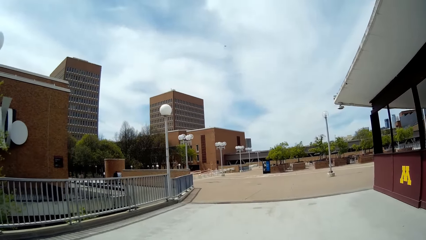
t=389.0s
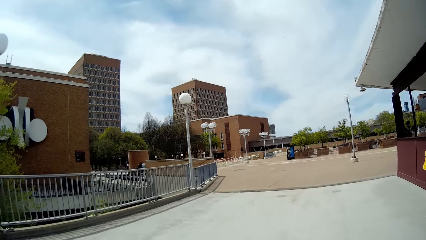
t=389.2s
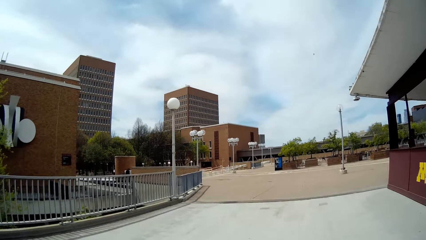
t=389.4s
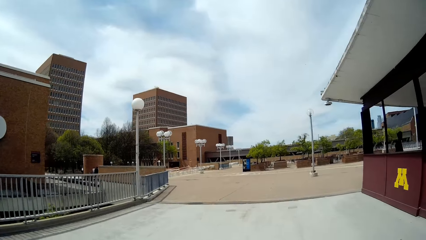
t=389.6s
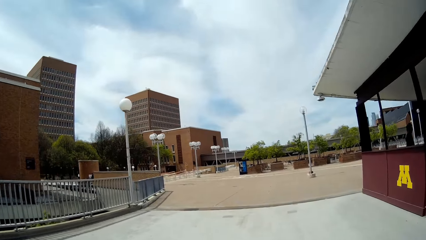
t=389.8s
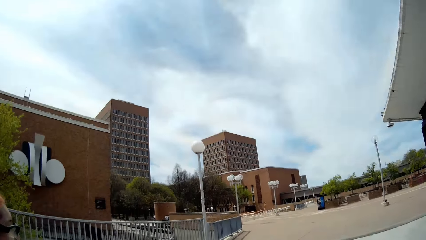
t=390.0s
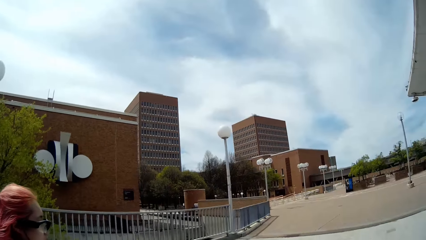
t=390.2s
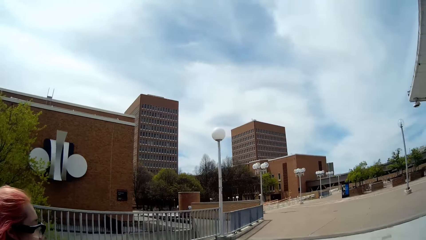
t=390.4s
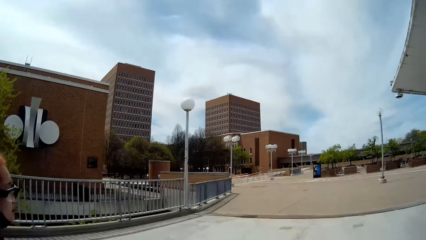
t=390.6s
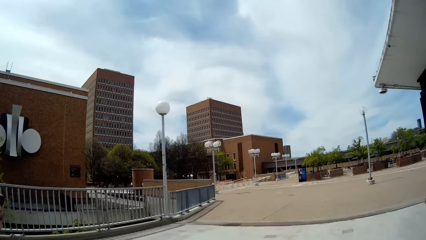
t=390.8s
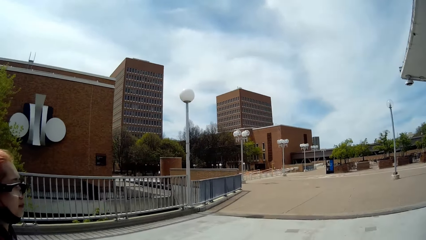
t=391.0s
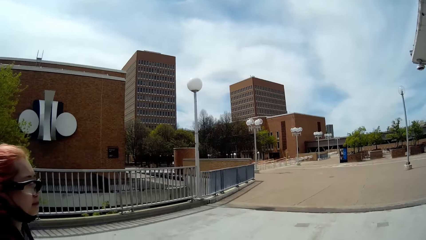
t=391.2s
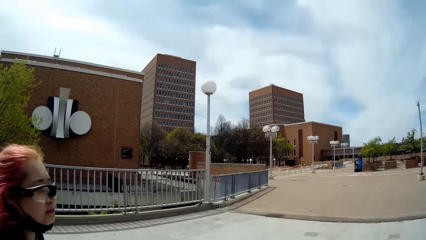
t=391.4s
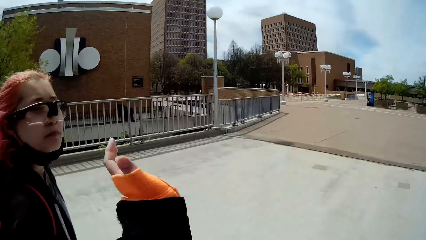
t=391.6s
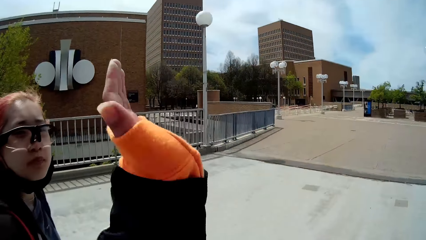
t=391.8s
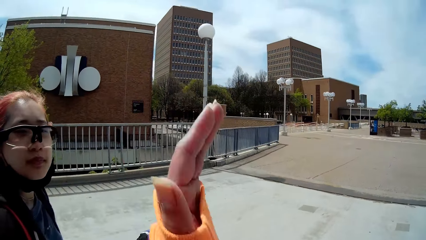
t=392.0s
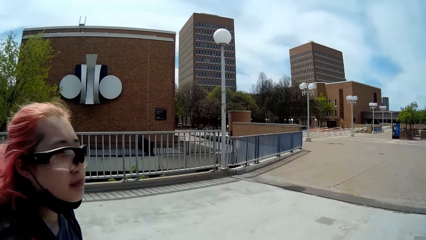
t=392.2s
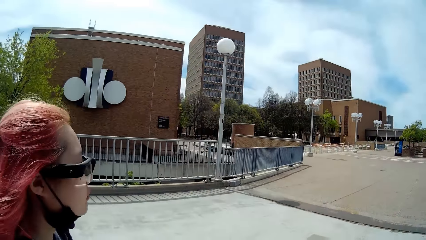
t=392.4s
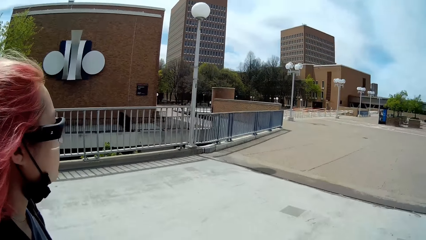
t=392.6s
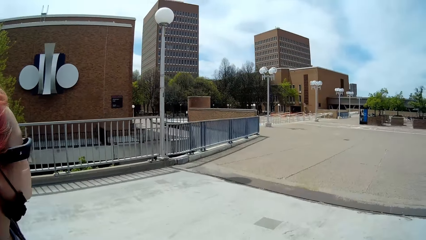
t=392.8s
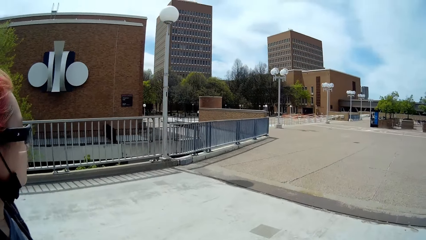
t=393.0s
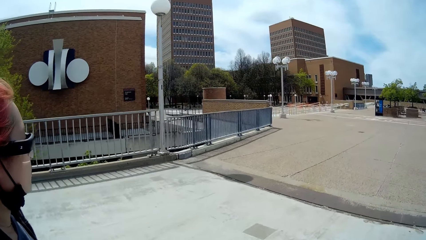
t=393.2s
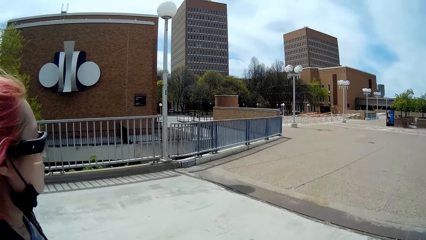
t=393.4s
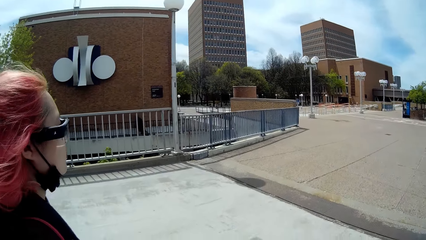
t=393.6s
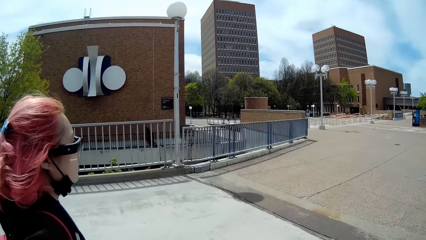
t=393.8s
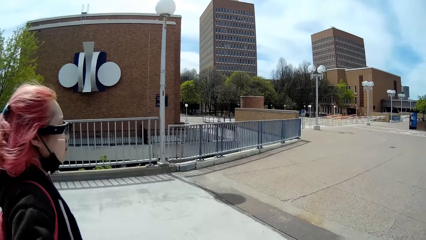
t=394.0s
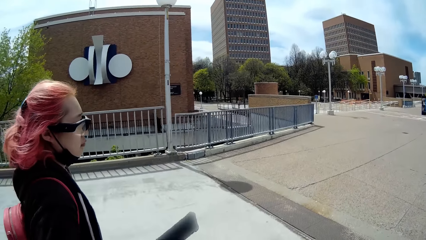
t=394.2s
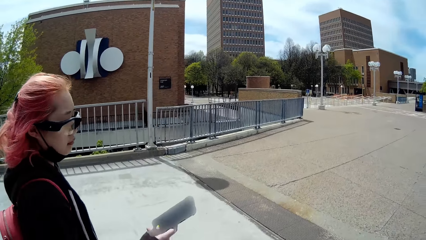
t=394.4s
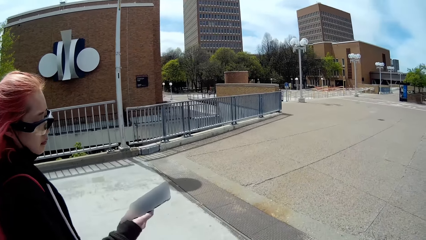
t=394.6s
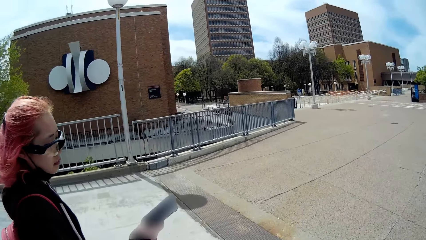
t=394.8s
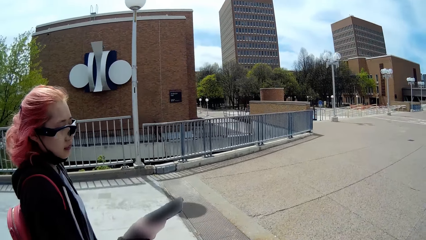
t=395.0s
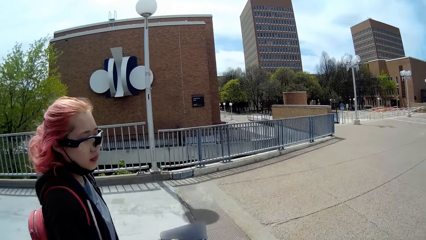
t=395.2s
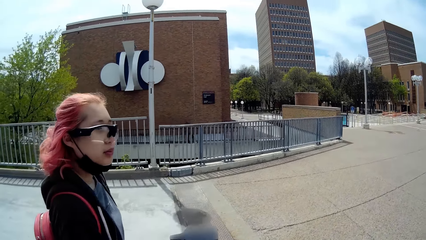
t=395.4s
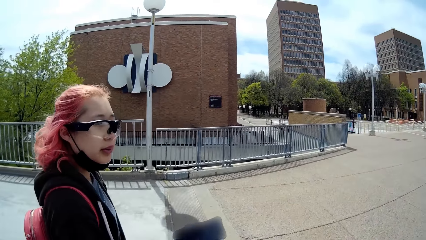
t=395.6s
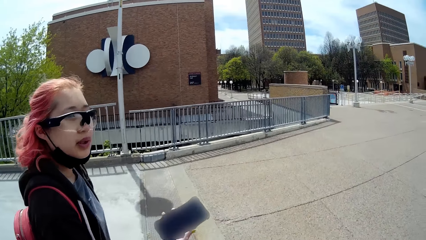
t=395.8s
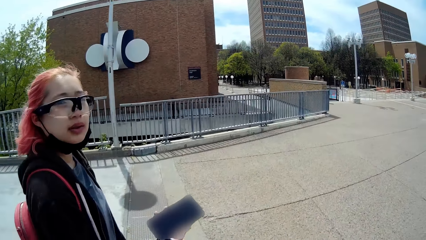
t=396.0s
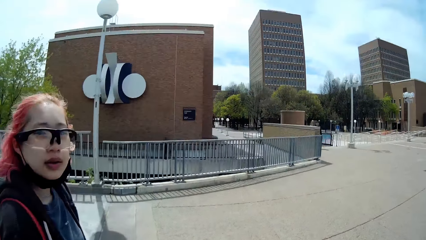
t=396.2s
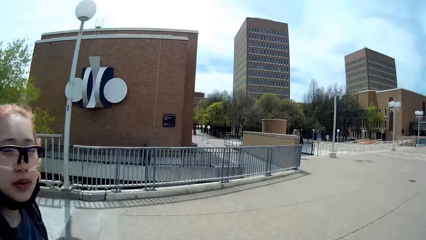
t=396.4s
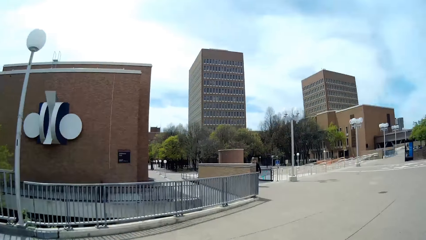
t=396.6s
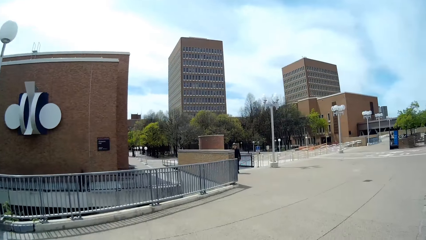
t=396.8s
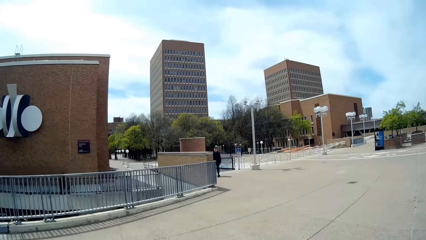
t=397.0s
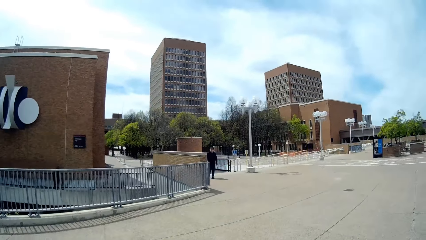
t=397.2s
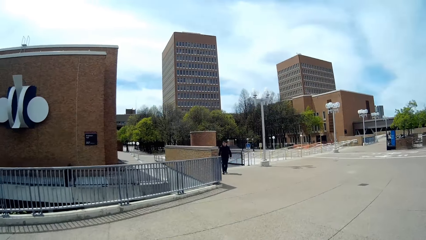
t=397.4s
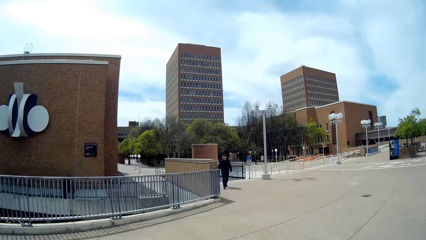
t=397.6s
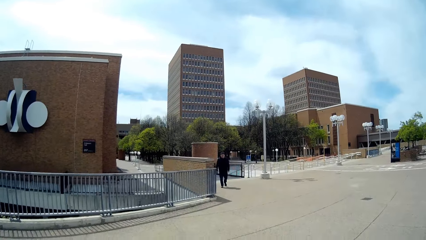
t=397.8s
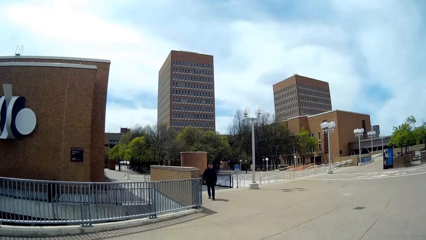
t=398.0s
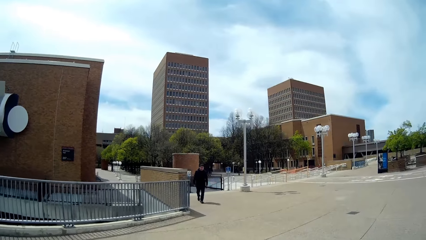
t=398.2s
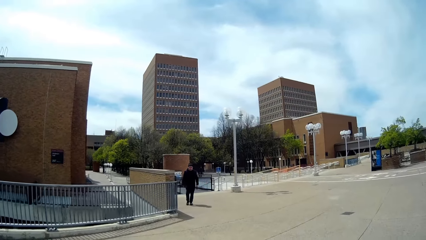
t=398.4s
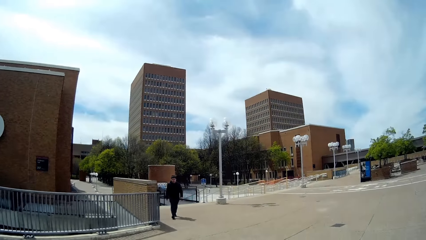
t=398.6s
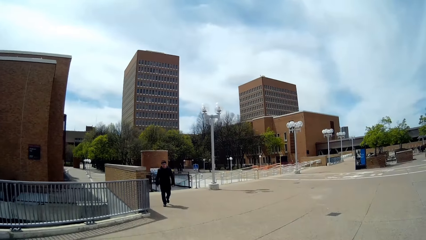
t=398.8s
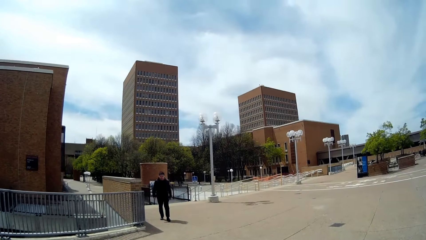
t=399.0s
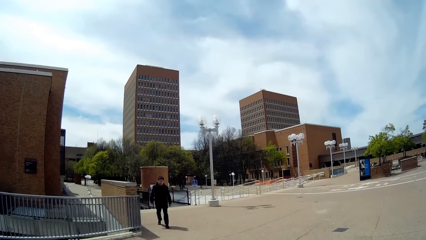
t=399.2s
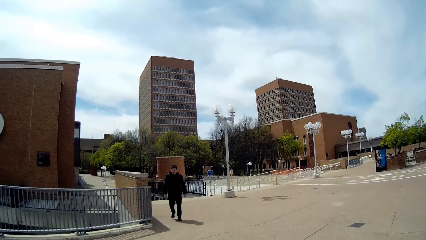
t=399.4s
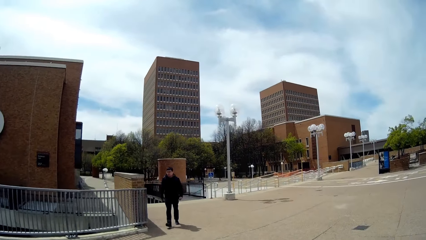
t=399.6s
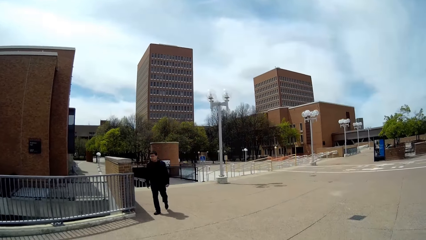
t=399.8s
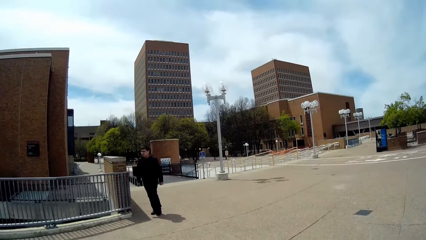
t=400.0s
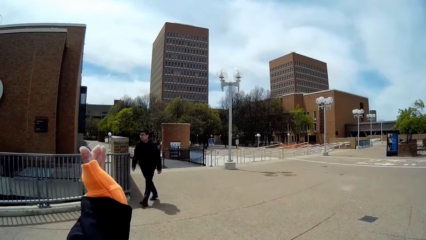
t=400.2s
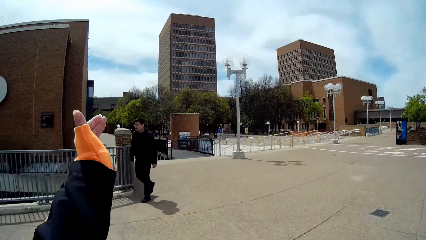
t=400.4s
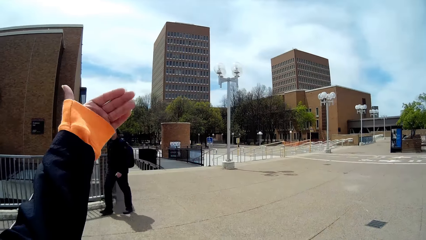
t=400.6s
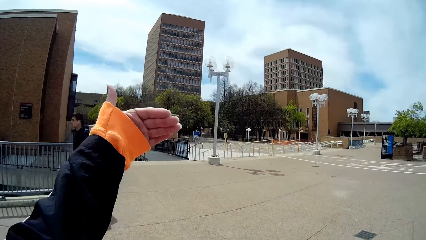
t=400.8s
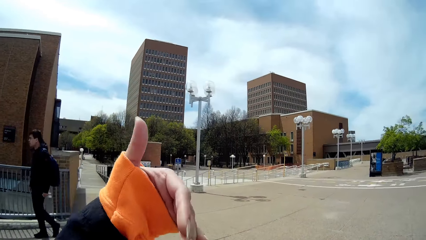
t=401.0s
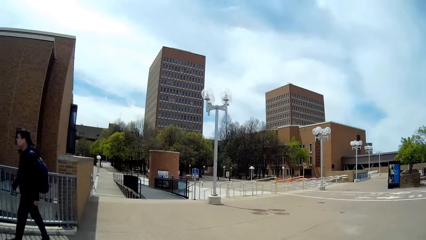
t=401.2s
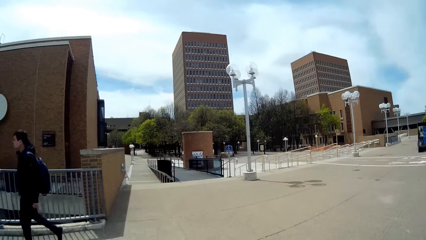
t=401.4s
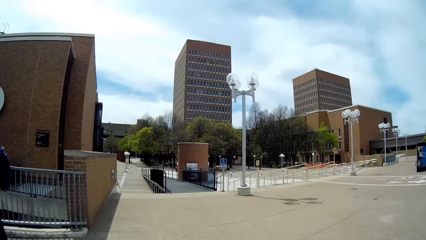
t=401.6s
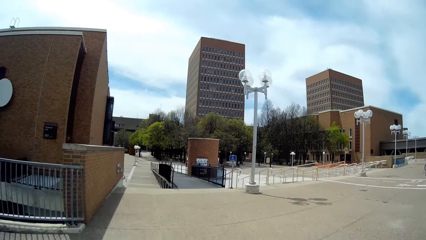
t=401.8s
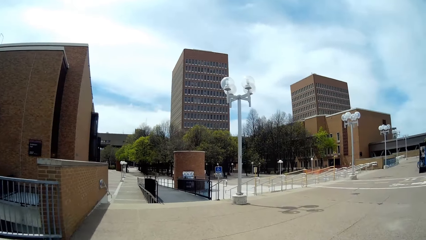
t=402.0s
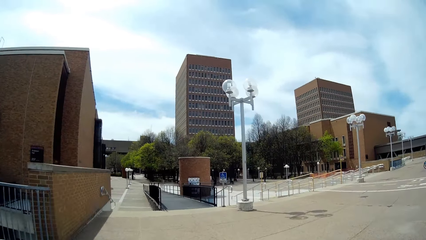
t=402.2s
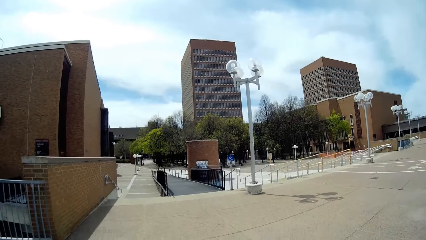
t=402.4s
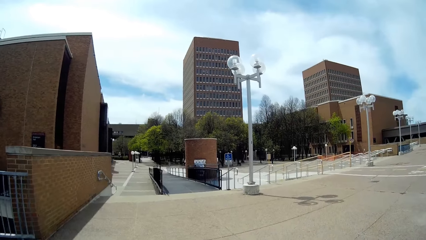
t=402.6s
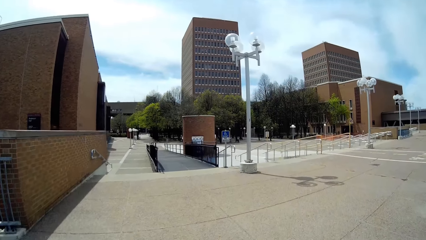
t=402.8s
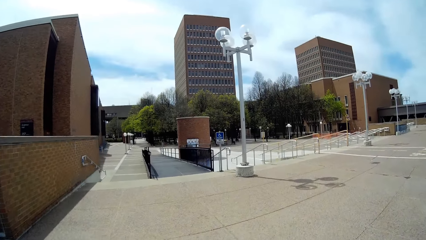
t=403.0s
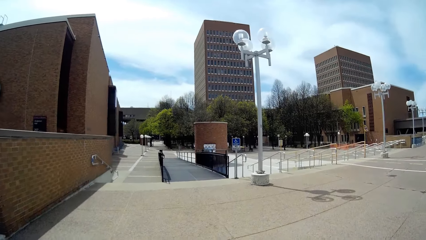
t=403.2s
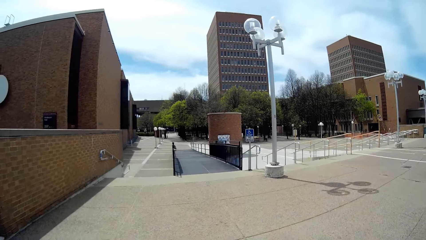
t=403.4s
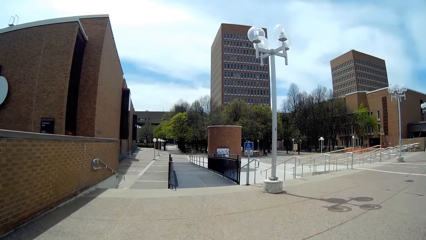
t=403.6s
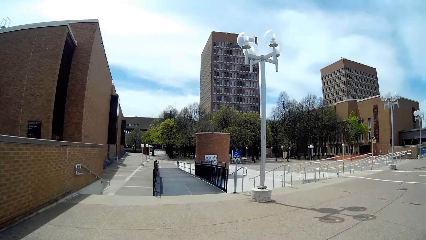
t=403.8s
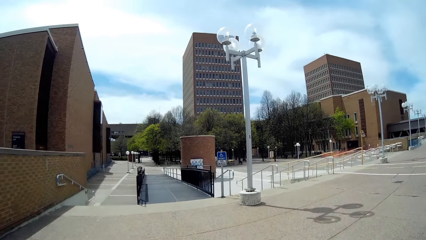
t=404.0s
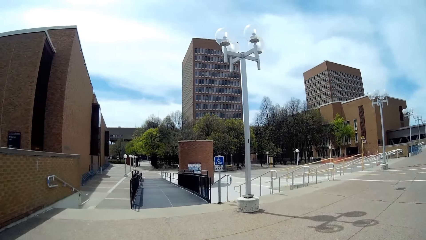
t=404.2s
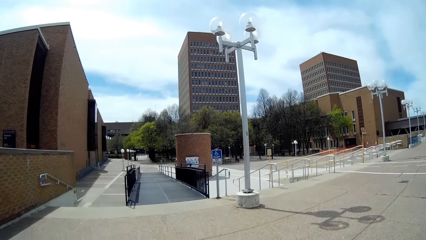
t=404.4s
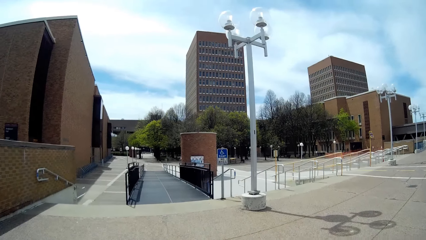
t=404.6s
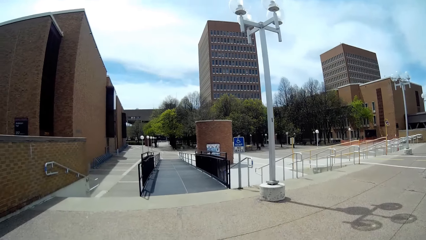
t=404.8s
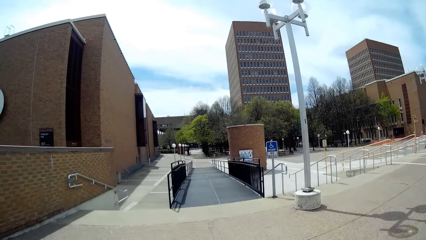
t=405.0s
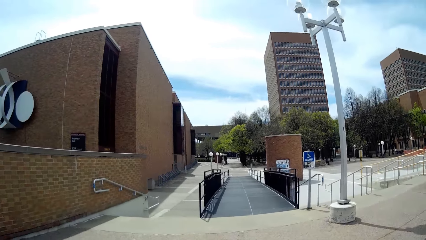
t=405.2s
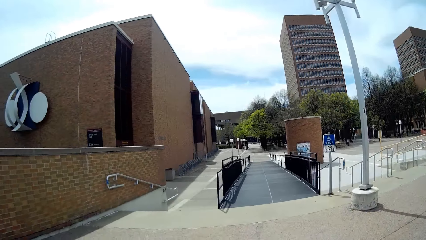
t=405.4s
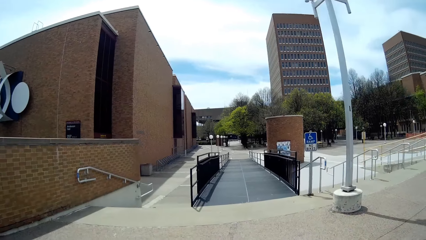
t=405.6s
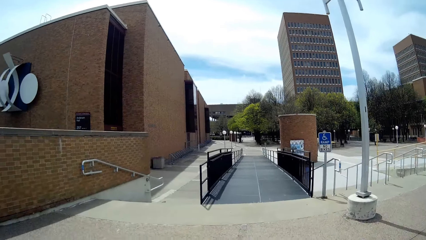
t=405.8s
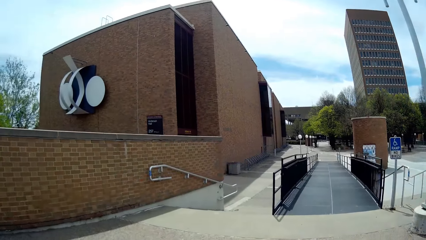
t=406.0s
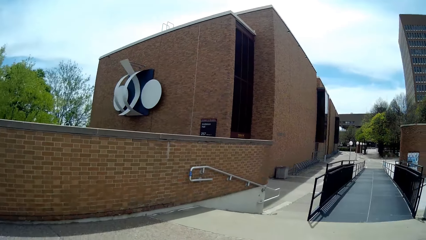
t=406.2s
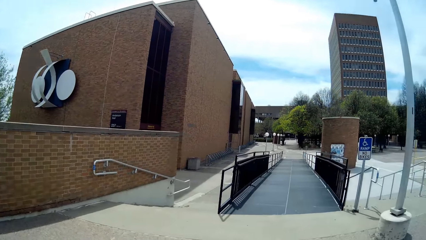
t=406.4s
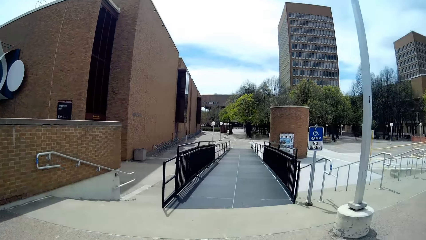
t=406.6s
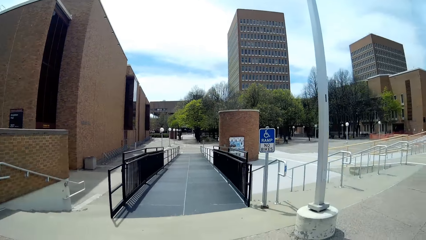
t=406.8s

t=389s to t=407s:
The woman interacts with the camera wearer along the campus. A lady holds the phone on her hands. The woman interacts with the camera wearer along the campus. The camera wearer points. A man walks past the camera wearer on the campus. The woman interacts with the camera wearer along the campus.
